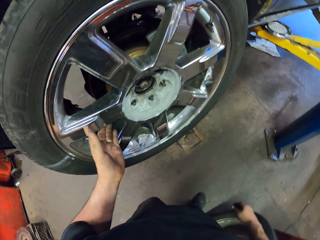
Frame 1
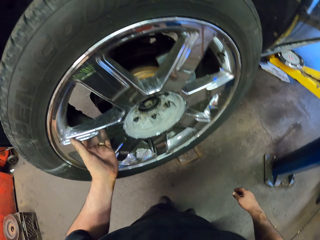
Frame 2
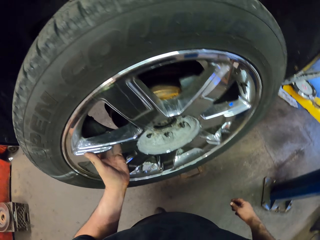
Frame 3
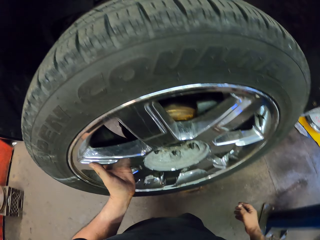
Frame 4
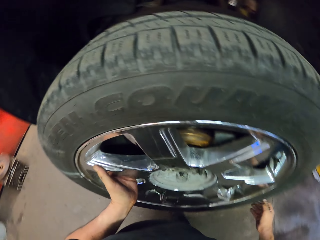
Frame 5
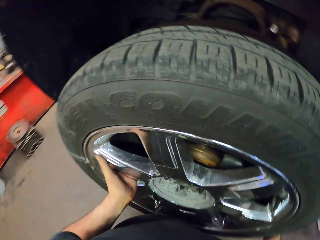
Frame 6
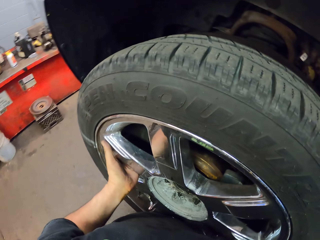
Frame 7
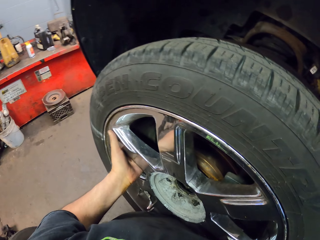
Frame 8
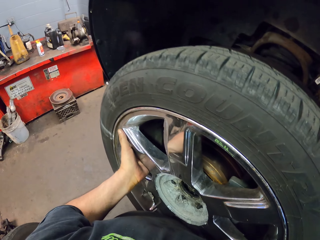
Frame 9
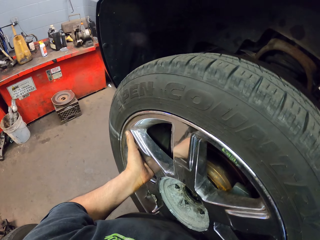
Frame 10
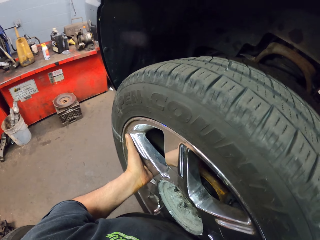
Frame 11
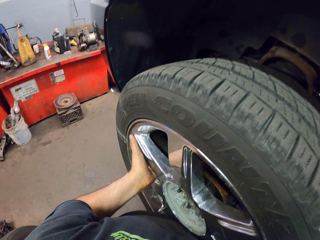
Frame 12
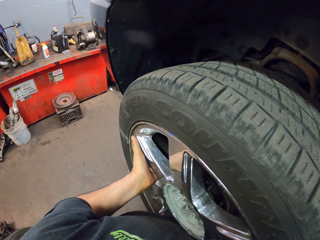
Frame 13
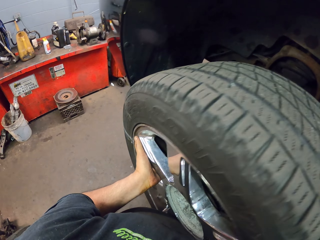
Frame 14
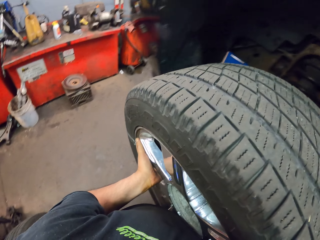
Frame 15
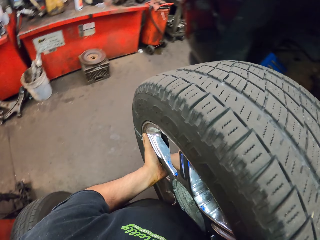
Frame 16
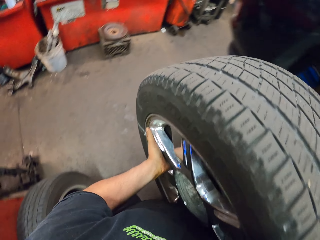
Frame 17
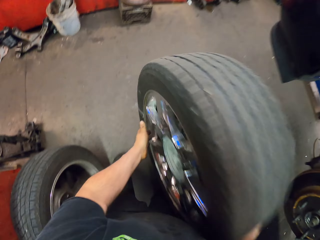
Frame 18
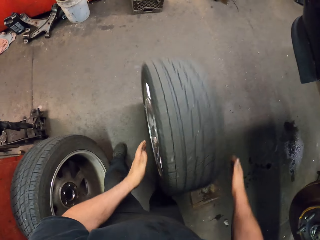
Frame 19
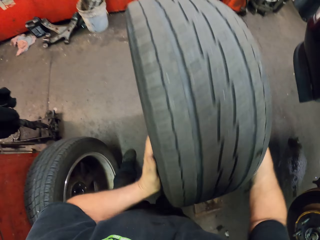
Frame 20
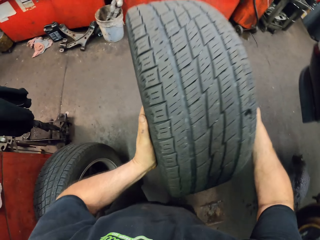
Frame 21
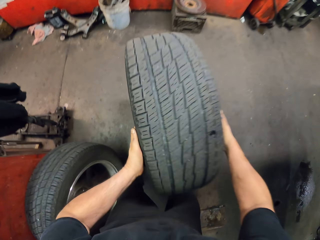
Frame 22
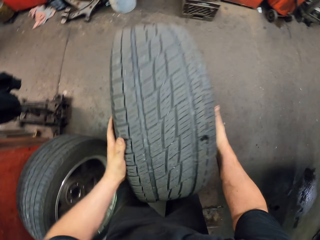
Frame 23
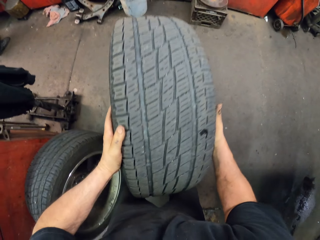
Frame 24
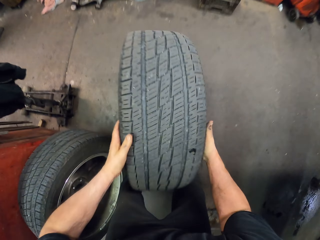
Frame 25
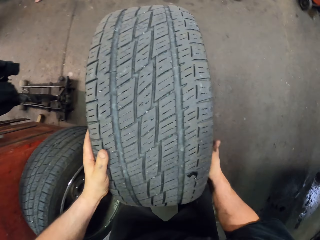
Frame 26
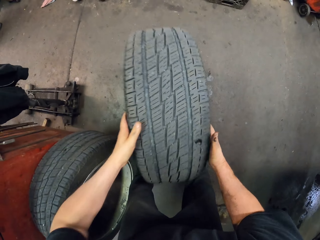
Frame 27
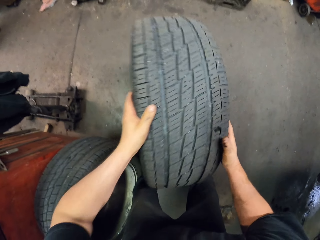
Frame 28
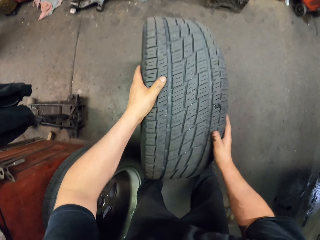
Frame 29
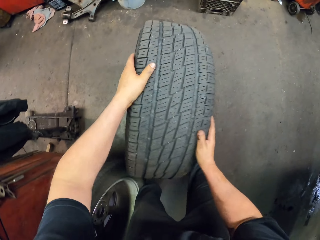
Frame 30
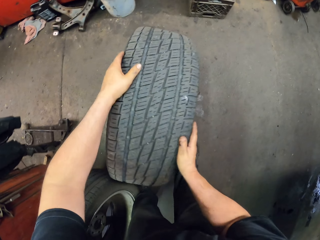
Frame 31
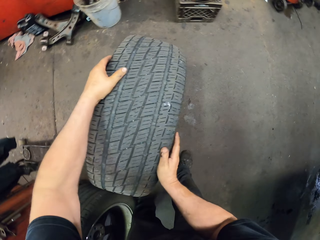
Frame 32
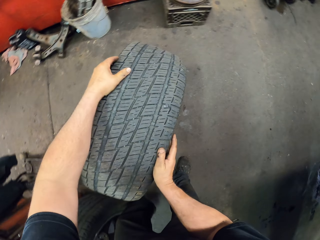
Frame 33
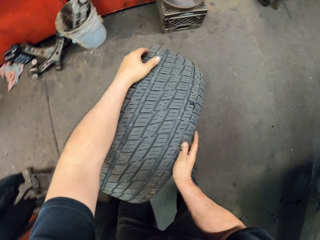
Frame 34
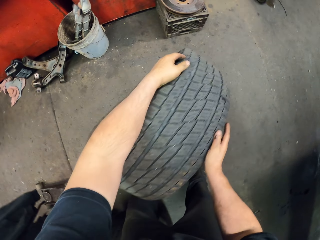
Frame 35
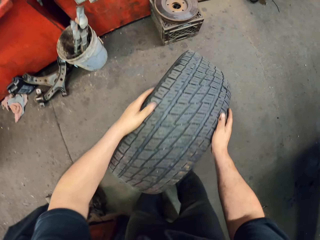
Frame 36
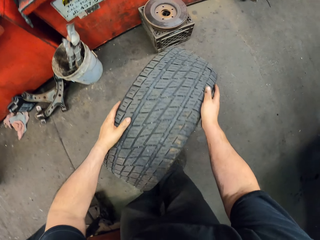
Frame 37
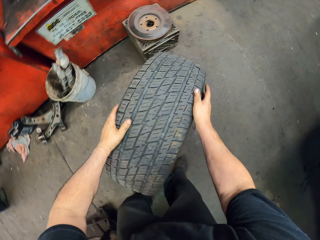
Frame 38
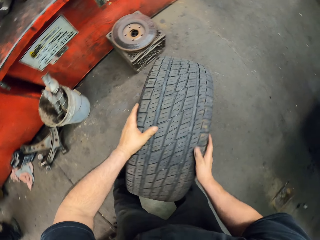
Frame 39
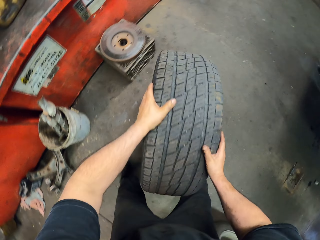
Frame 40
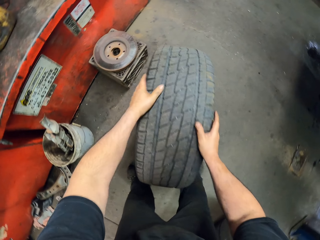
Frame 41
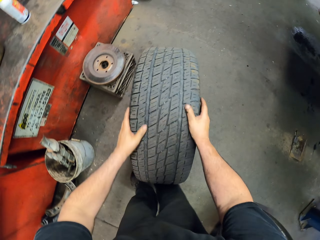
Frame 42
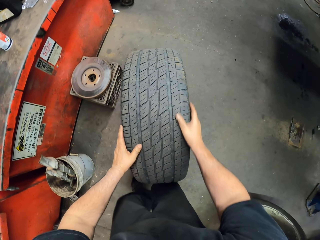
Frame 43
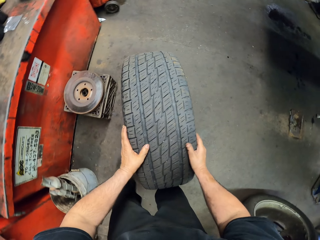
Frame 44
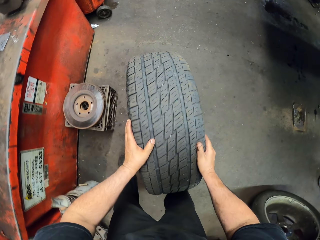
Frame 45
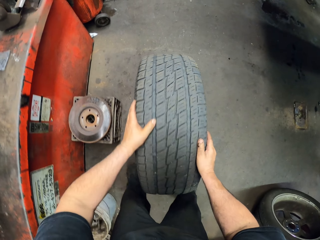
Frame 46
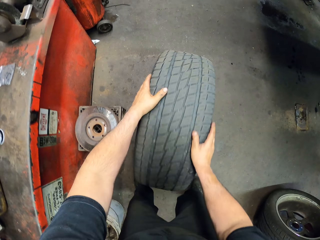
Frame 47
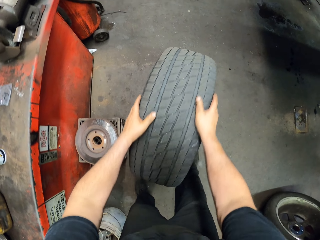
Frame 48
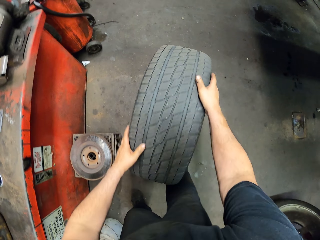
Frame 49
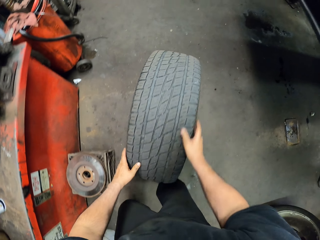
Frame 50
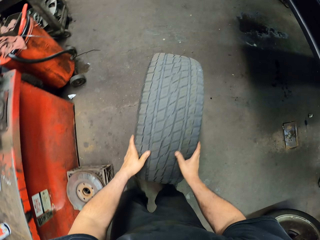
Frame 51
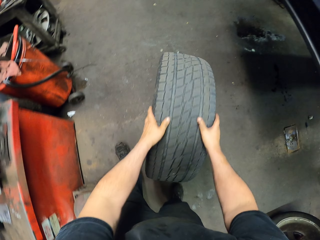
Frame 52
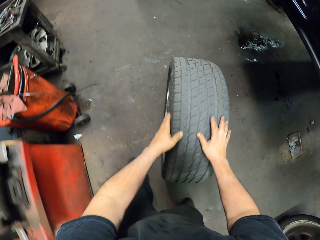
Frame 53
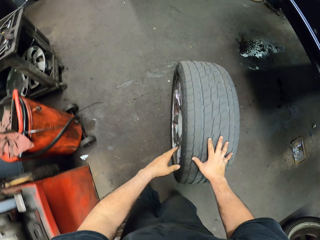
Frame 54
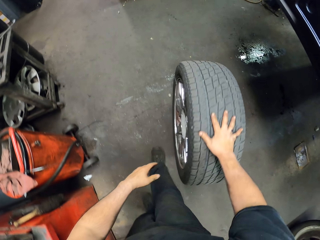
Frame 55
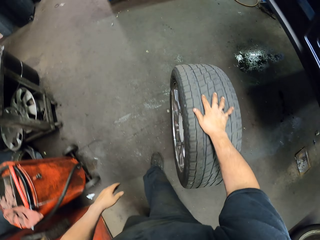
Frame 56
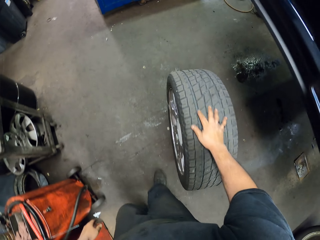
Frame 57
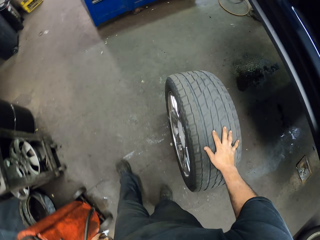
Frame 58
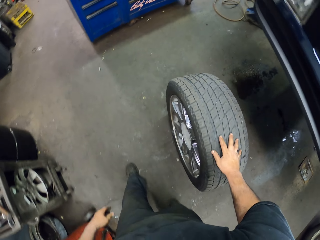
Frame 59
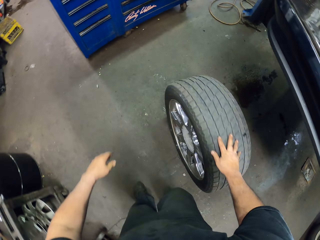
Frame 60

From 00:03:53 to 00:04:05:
The camera wearer removes the wheel from the vehicle. They roll the wheel on the floor.

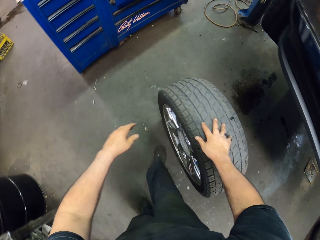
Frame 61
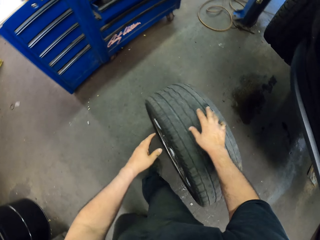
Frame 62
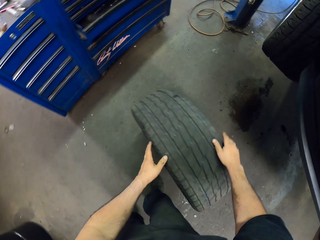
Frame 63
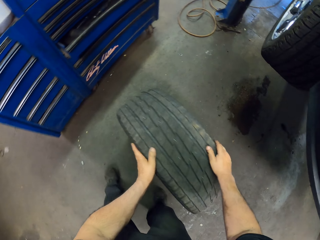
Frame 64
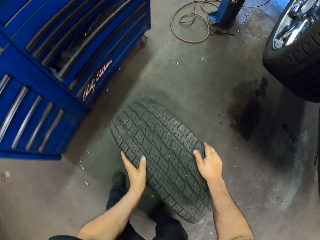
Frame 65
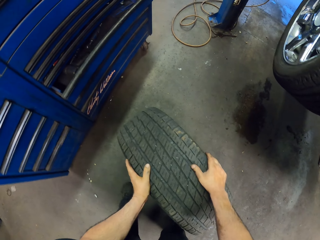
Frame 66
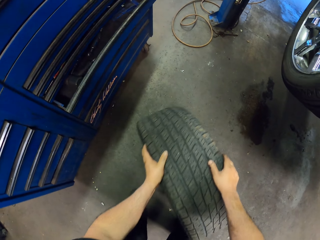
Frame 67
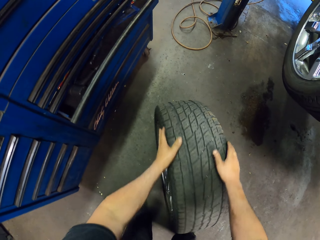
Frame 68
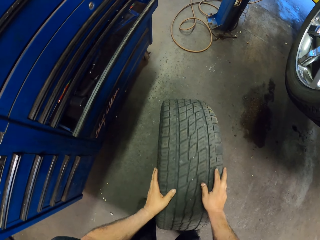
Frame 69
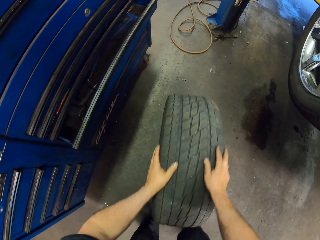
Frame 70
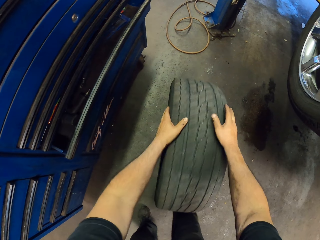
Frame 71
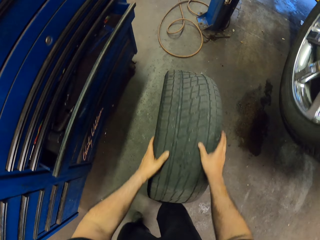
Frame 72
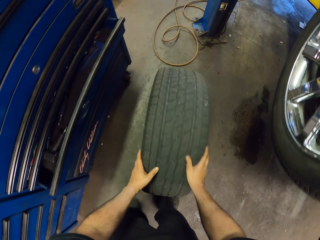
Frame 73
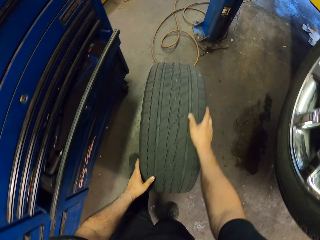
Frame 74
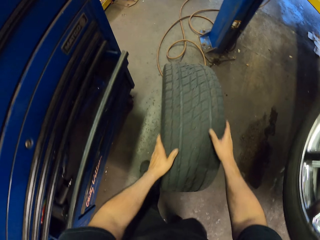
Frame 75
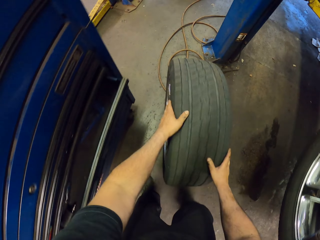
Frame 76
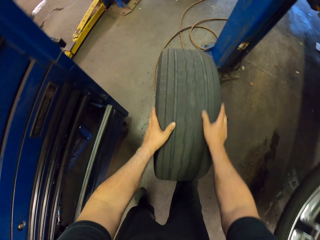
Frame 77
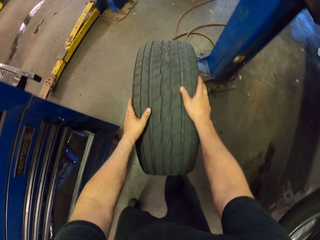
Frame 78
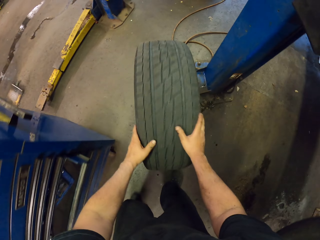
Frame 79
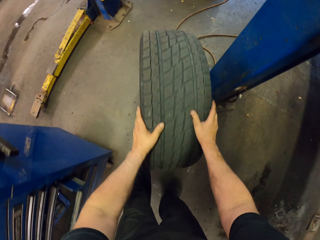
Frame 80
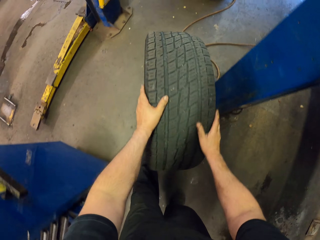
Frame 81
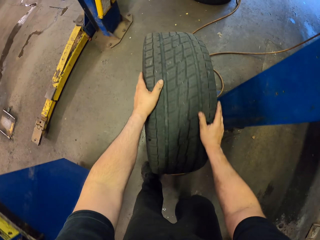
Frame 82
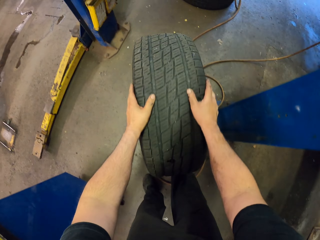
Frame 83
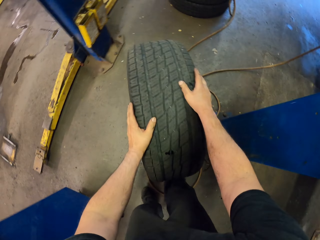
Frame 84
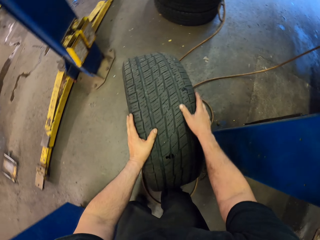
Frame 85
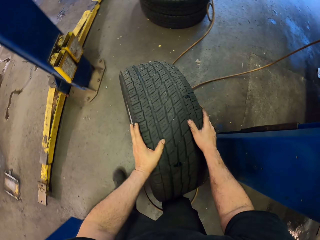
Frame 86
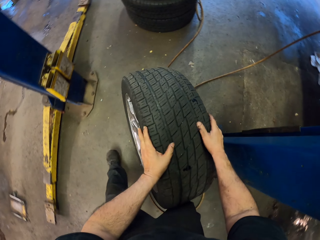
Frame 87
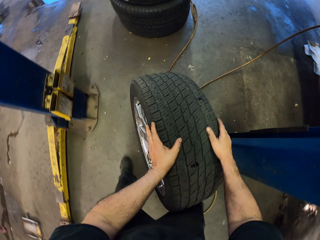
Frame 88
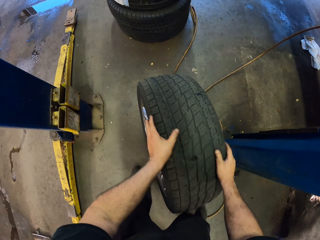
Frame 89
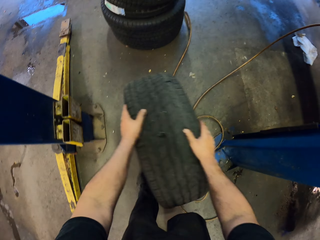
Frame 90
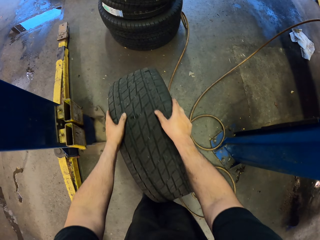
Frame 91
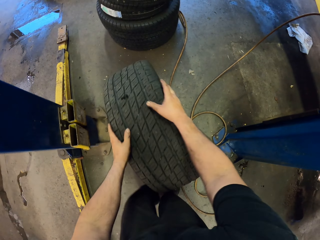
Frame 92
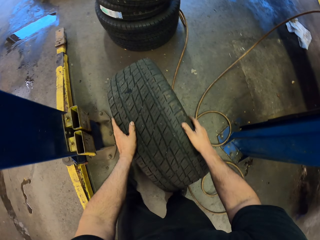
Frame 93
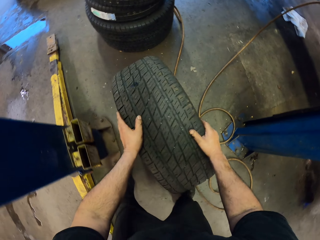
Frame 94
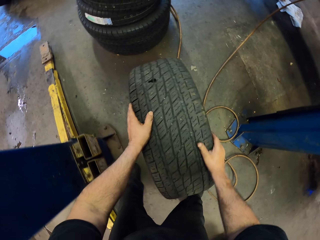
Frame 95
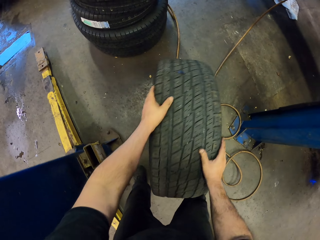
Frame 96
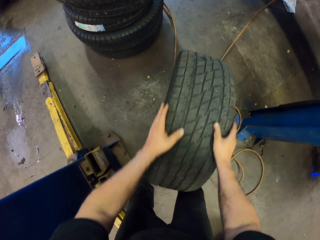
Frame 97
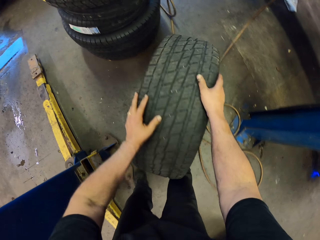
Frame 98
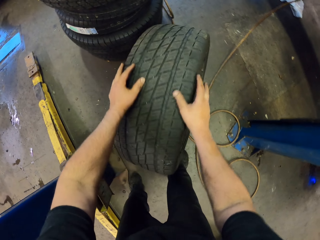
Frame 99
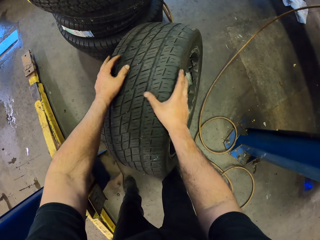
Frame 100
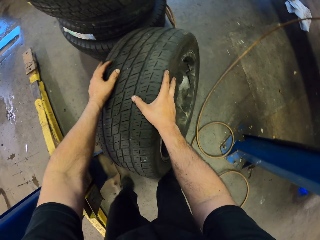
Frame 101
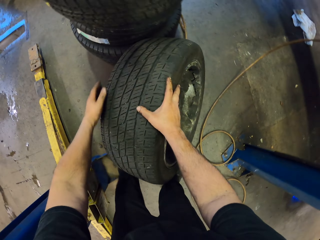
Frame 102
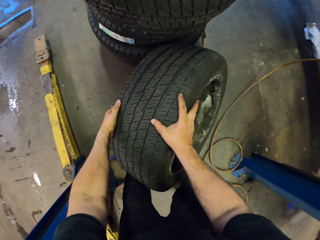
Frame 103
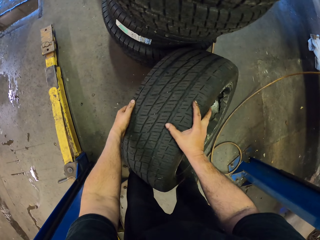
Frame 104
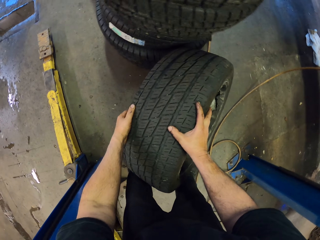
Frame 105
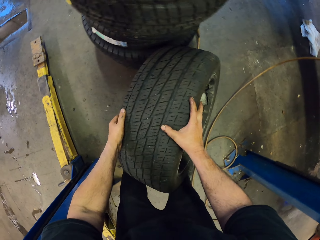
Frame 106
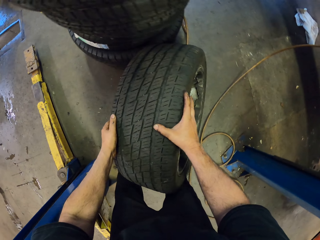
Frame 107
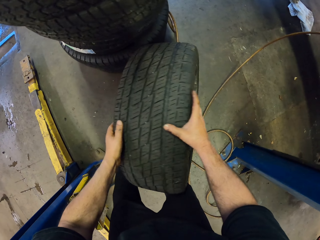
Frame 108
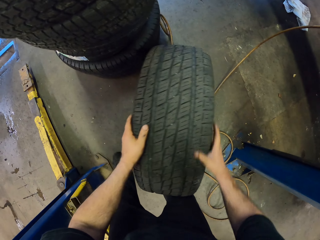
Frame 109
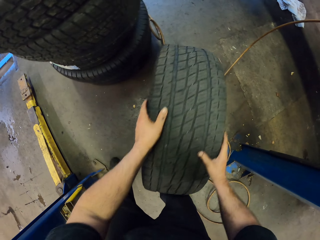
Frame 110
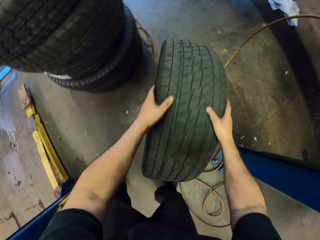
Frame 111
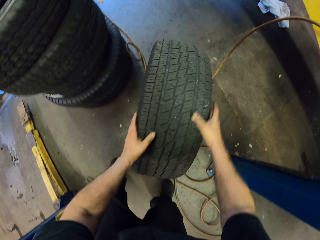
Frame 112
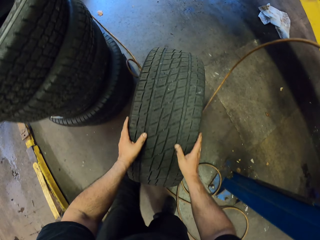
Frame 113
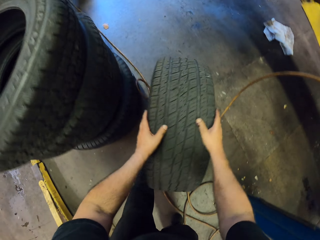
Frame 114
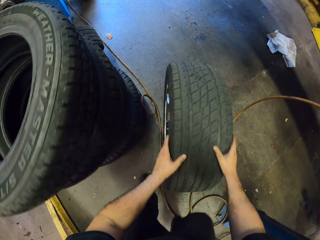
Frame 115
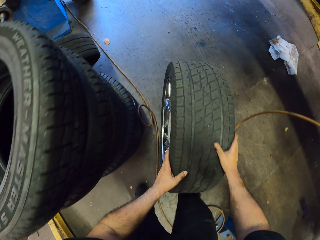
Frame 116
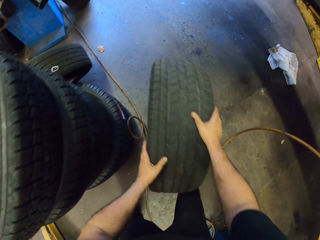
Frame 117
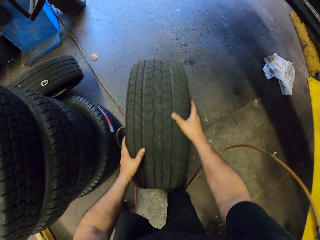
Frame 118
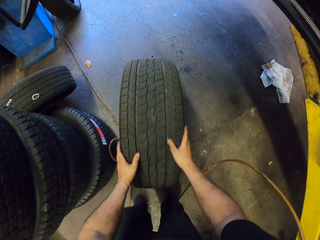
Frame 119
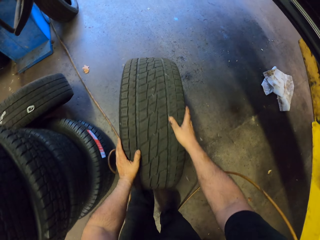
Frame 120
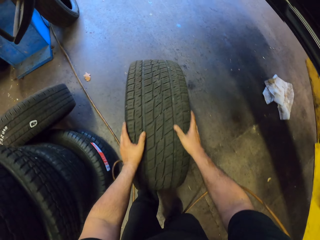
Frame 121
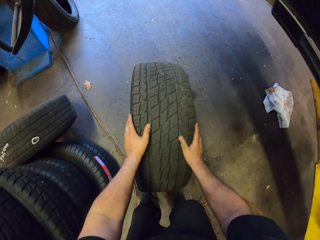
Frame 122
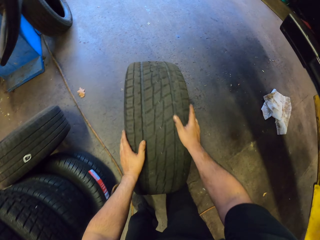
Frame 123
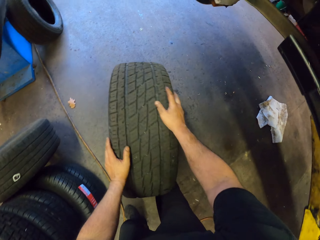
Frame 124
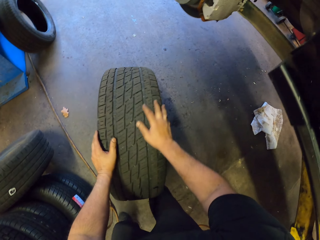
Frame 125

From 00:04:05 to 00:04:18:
The camera wearer supports the wheel at the side of the other wheels.
